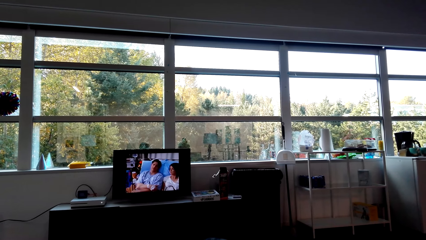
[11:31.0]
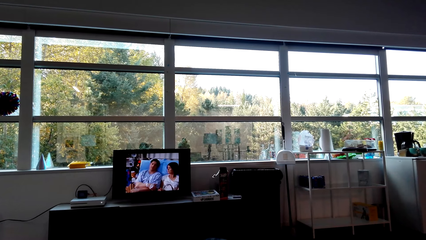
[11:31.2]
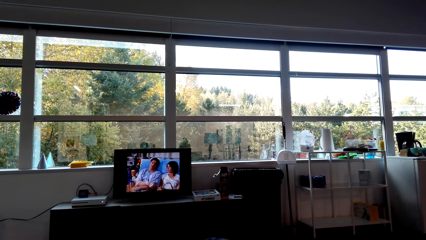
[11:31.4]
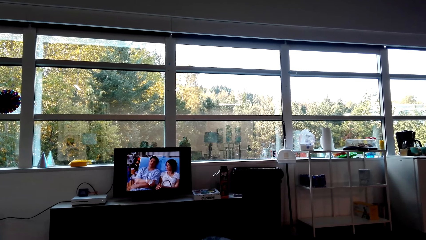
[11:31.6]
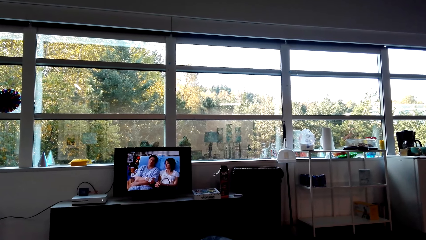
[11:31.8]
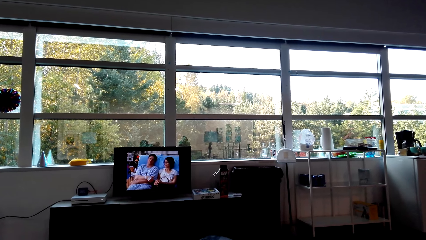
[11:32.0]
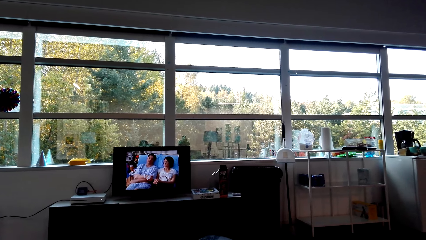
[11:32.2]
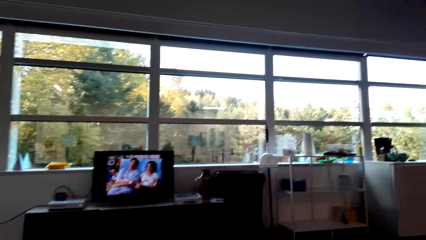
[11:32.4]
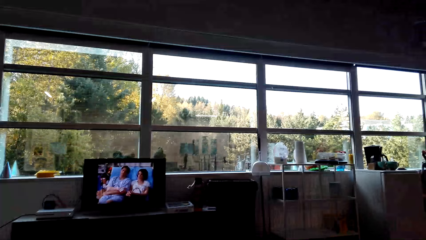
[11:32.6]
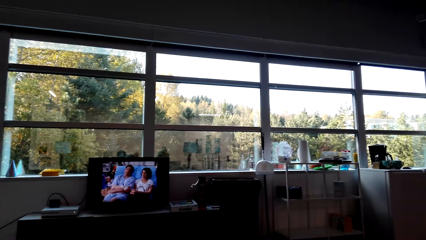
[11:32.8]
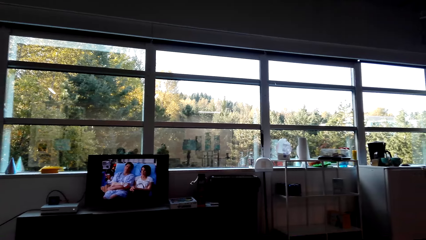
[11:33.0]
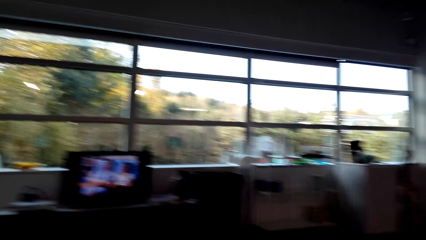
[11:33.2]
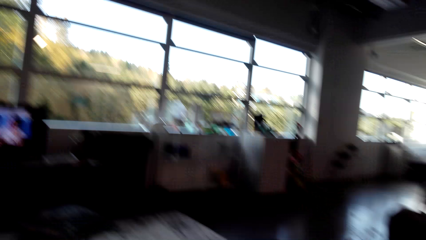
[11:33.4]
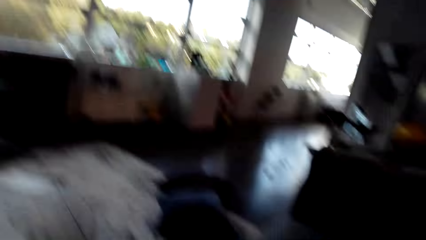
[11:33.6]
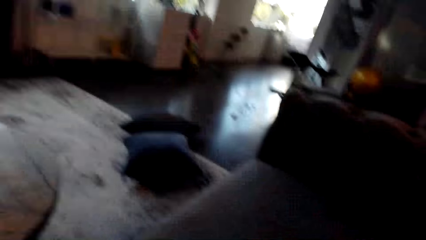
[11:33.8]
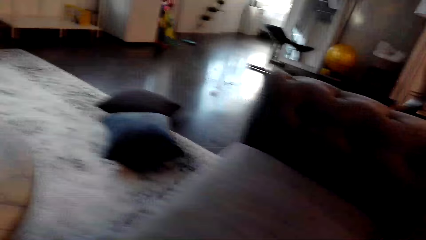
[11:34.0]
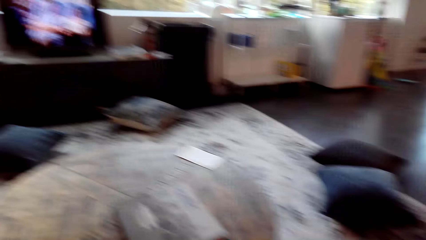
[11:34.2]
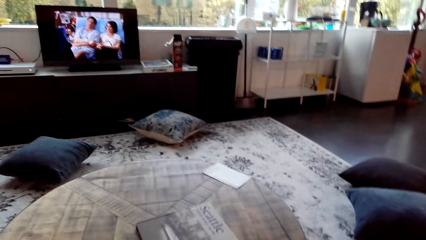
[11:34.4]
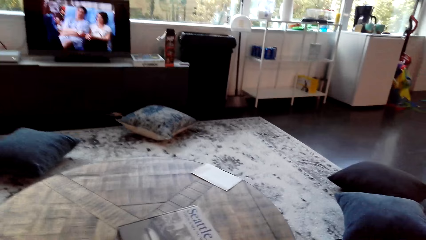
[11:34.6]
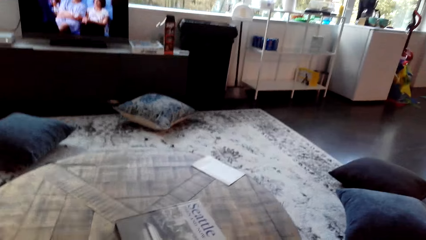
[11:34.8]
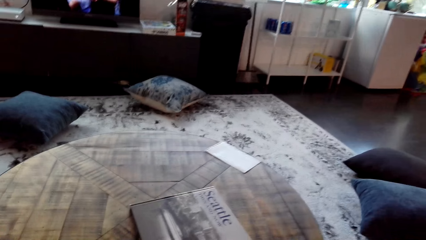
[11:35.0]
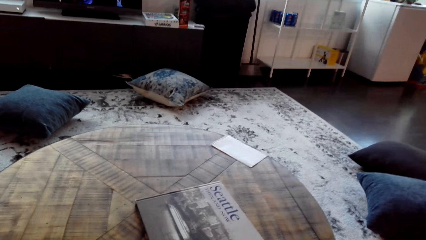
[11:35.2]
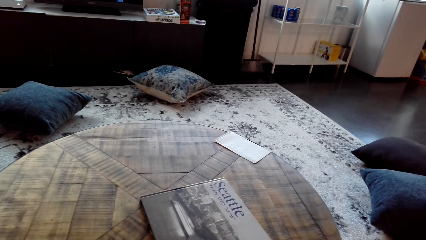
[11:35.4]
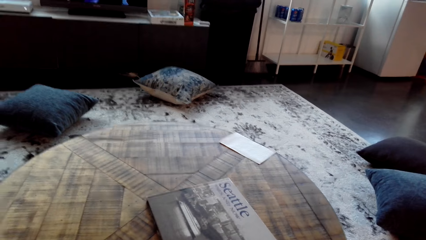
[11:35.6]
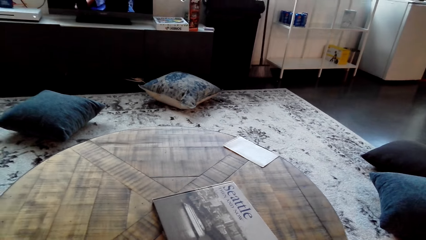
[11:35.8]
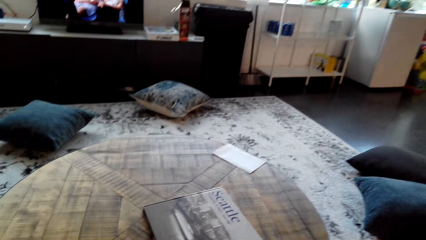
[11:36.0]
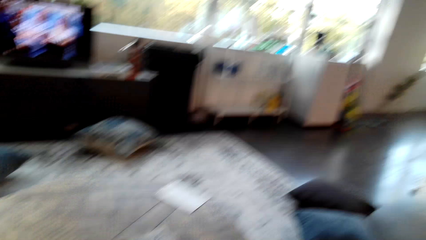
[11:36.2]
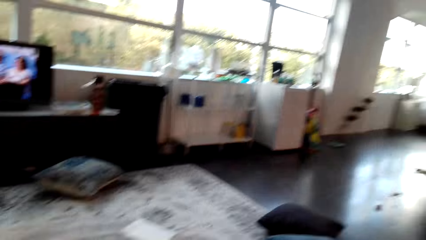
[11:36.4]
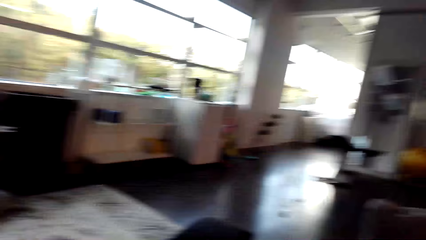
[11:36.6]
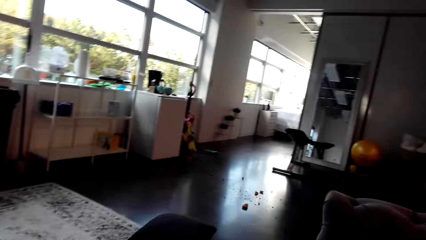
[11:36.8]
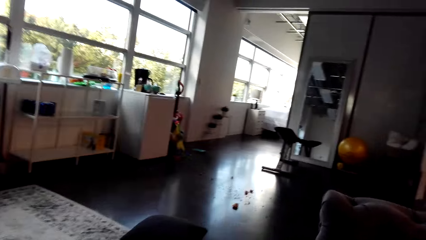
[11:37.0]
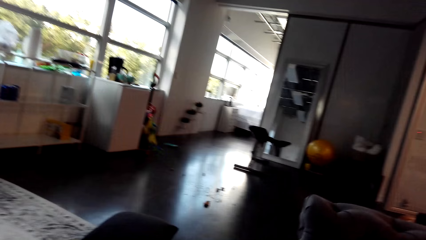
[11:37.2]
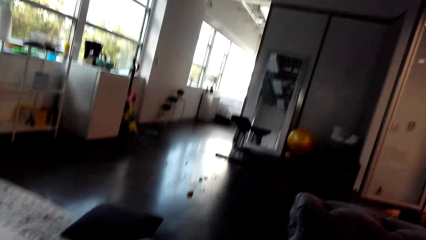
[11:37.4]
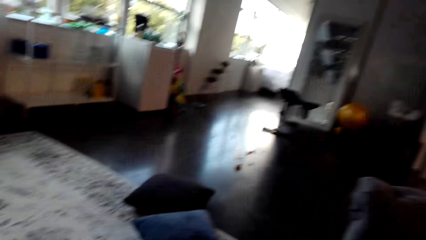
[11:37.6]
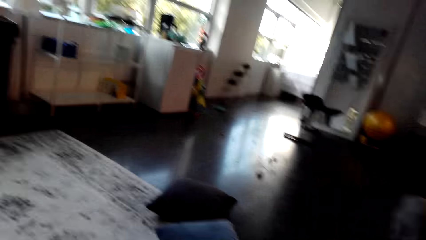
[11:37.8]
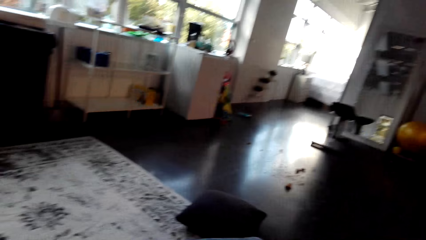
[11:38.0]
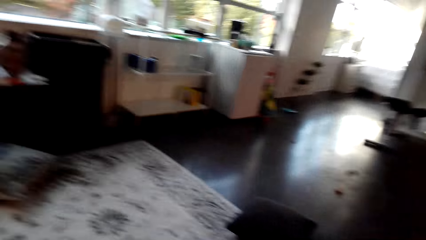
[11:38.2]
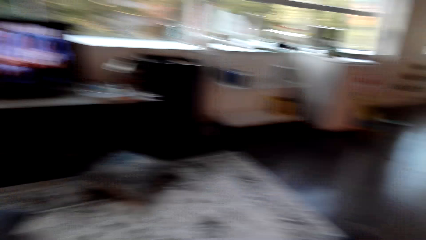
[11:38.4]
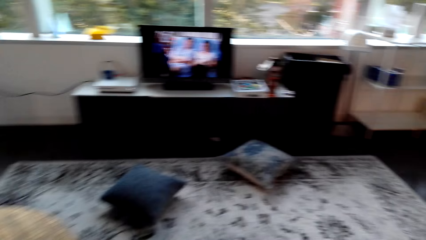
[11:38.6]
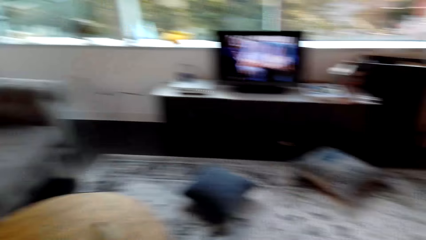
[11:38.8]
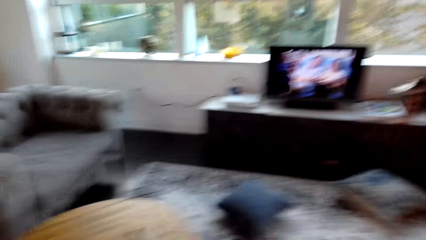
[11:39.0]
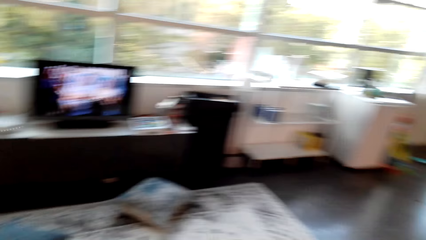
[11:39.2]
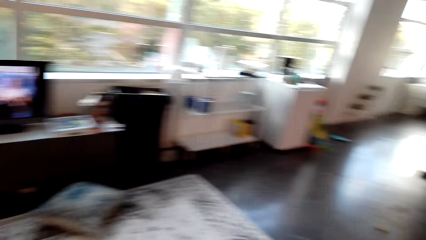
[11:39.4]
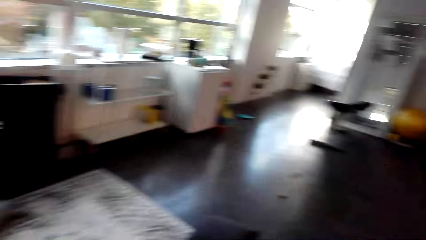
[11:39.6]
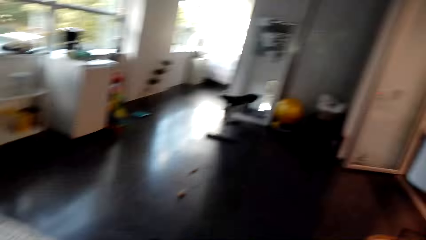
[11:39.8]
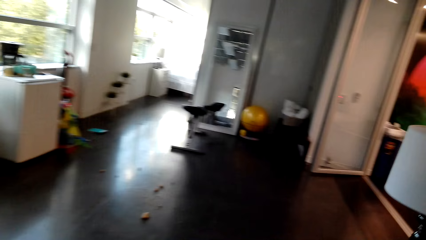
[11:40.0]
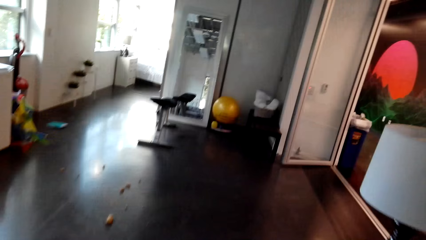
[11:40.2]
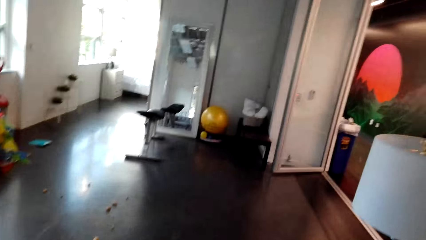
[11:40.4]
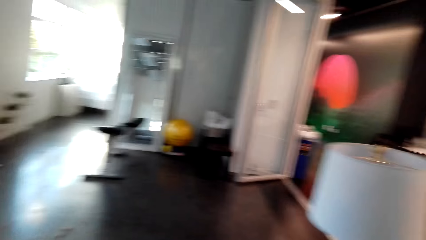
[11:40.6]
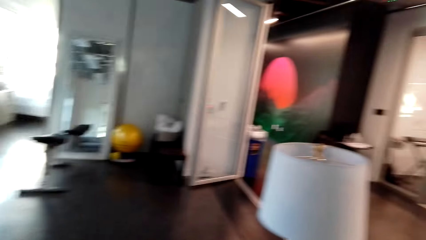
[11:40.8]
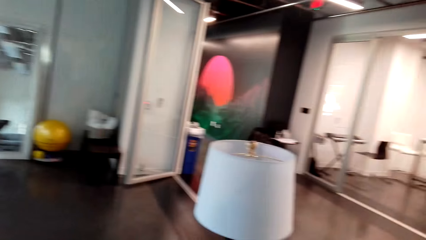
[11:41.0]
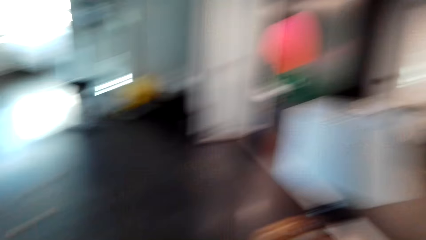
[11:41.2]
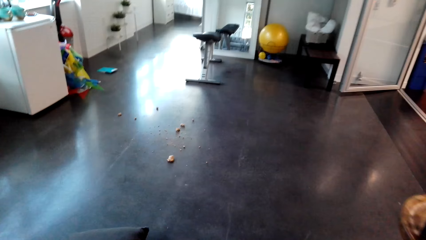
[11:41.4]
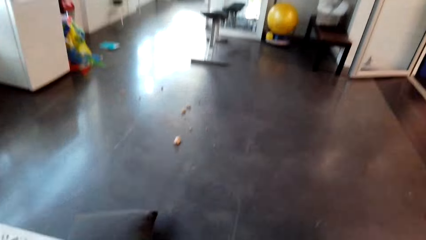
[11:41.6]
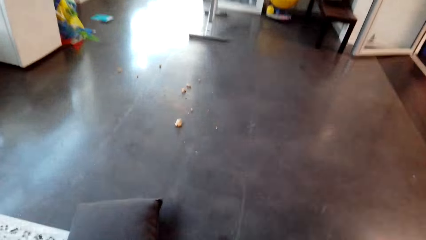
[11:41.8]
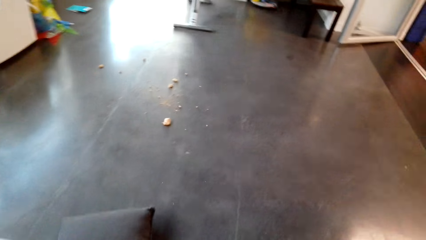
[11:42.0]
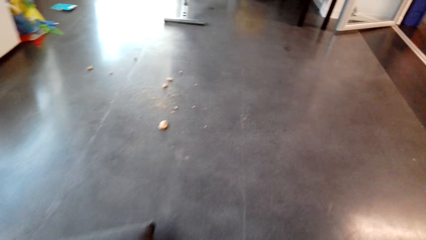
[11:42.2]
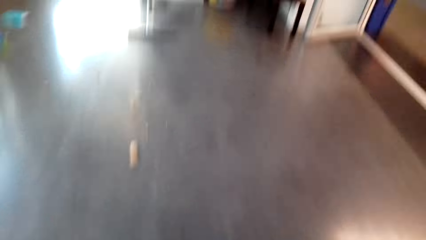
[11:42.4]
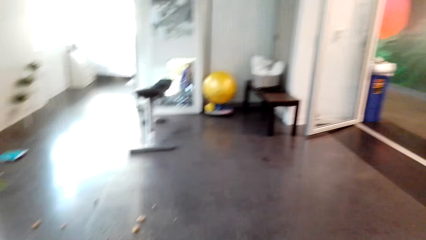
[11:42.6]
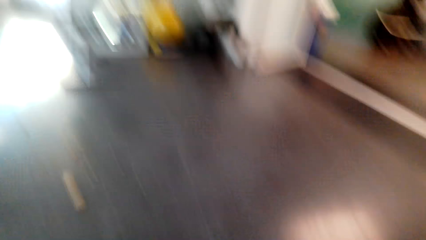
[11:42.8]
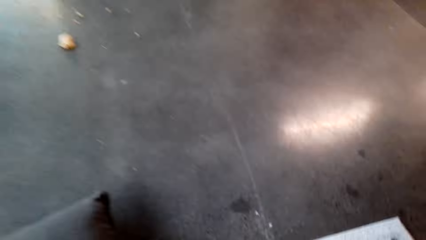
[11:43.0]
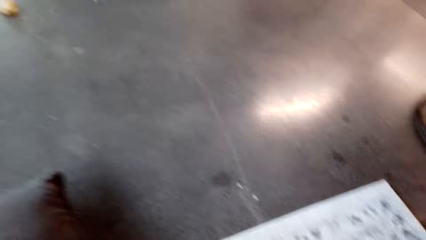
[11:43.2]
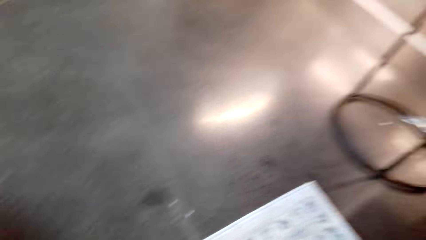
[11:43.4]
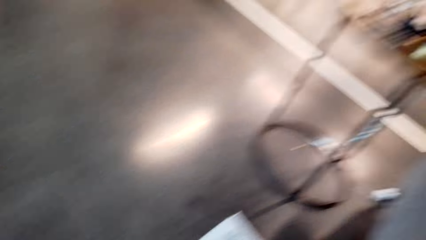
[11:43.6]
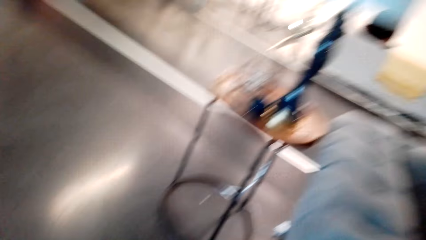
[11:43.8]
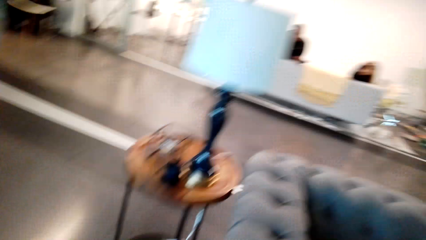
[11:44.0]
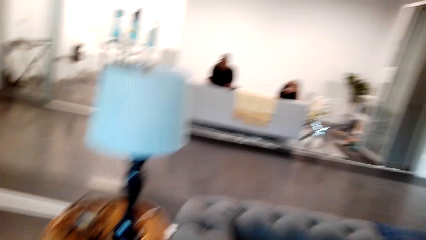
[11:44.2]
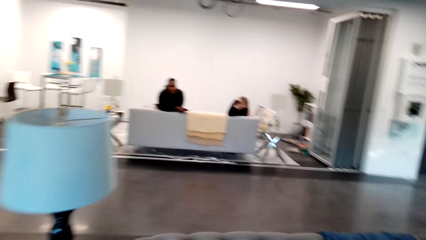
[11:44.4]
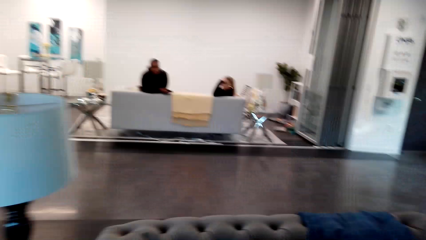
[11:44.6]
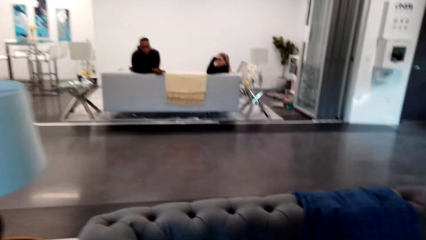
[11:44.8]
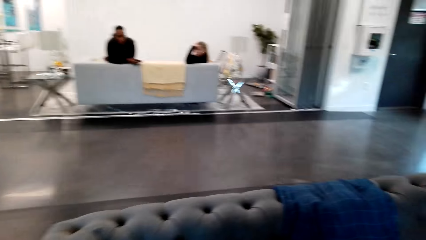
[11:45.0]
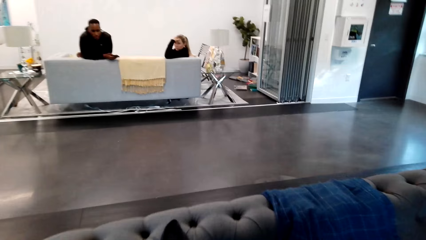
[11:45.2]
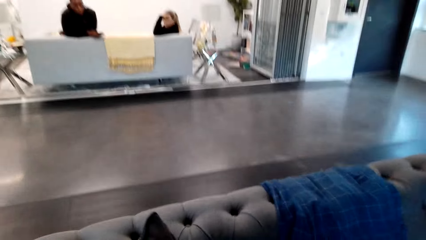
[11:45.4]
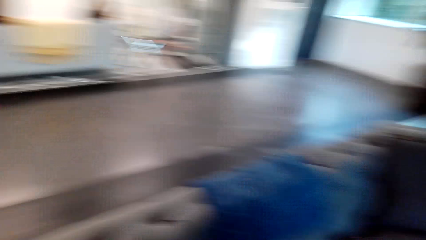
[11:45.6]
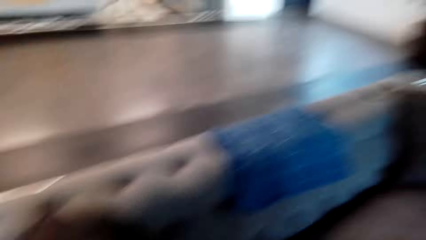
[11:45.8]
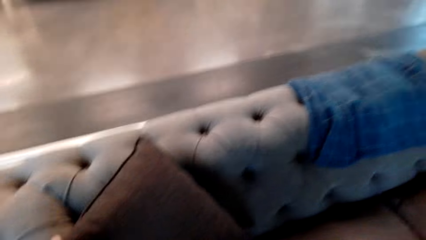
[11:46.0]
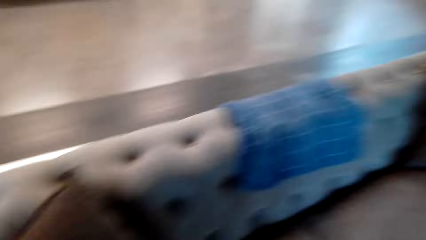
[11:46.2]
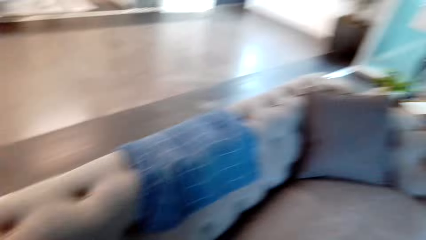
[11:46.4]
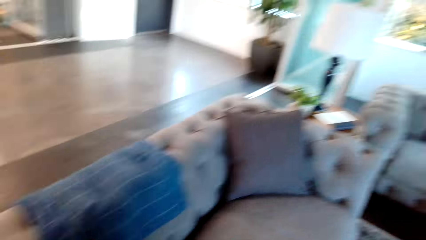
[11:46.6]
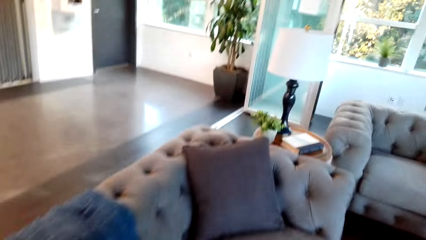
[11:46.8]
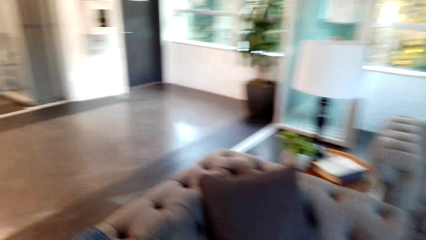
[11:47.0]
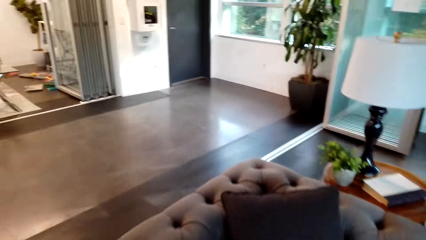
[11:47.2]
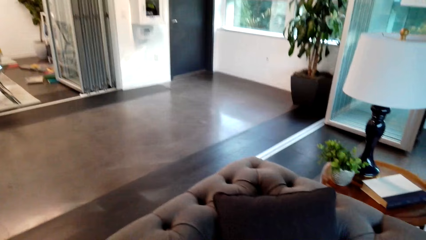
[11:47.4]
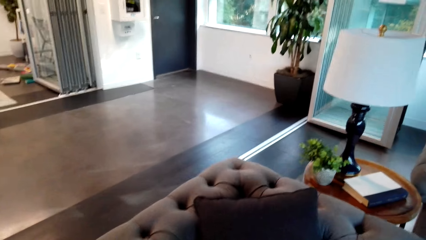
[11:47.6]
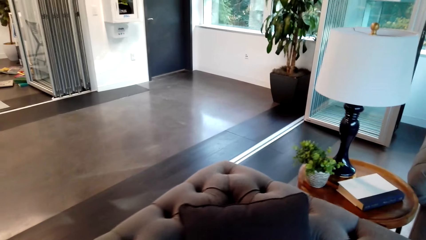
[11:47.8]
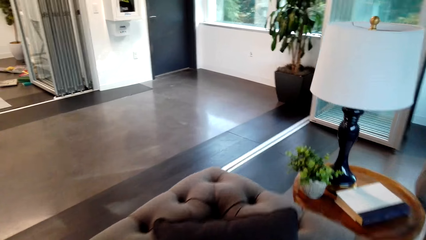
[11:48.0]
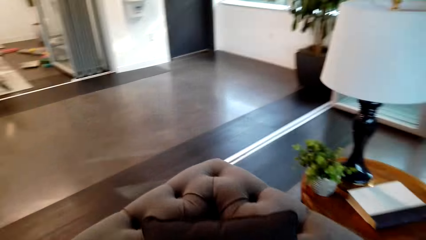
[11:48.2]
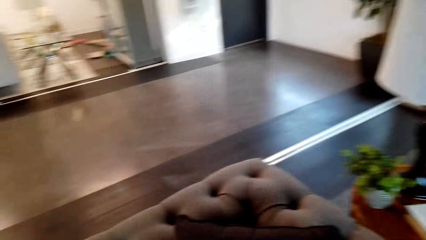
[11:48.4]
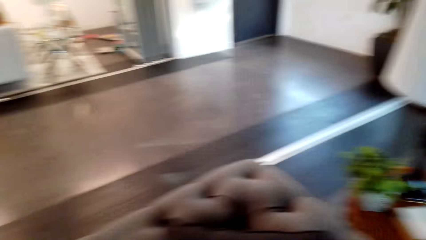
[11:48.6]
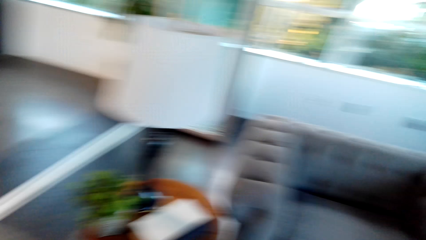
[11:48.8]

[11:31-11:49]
The camera wearer looks at the table. A man talks to the camera wearer. The camera wearer looks on the carpet. They stand from the couch and walk in the house. They look on the floor. They talk to the man and move beside the couch.
